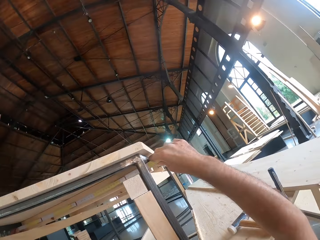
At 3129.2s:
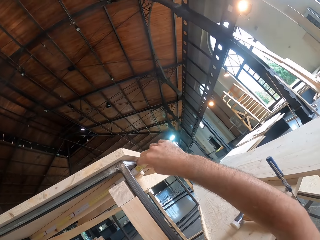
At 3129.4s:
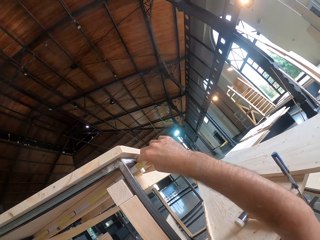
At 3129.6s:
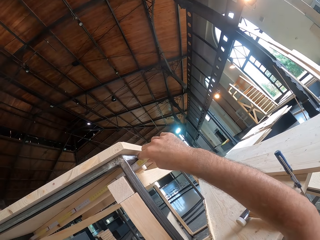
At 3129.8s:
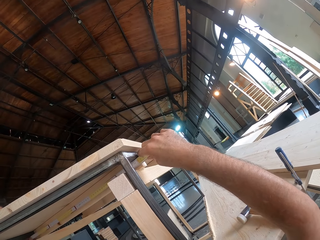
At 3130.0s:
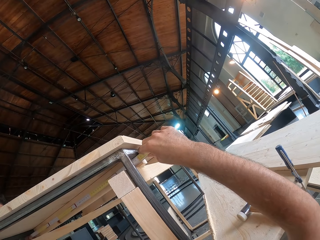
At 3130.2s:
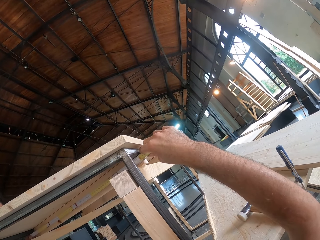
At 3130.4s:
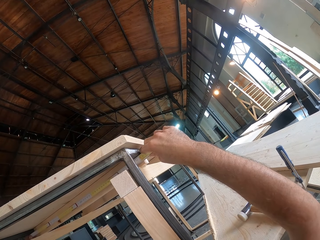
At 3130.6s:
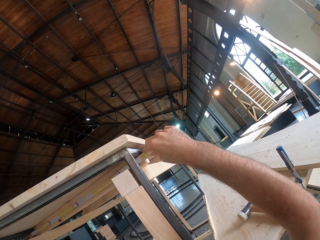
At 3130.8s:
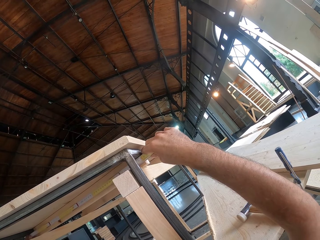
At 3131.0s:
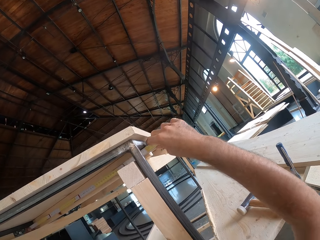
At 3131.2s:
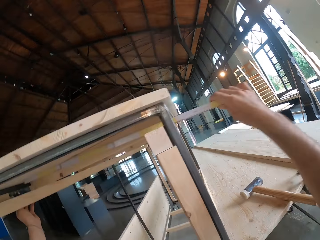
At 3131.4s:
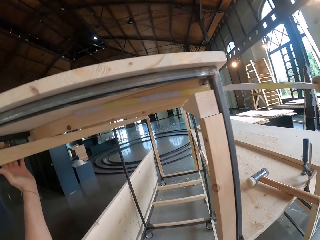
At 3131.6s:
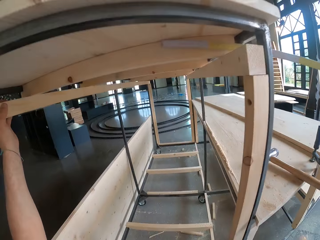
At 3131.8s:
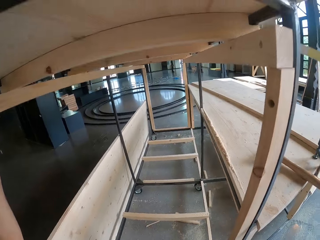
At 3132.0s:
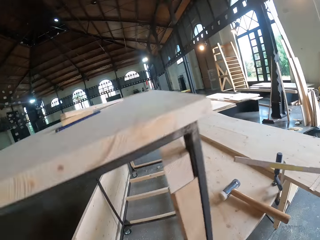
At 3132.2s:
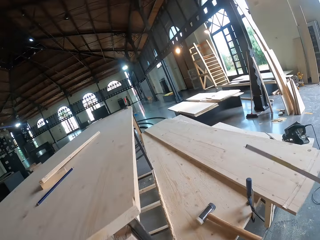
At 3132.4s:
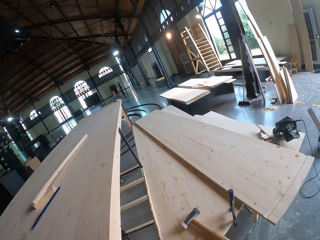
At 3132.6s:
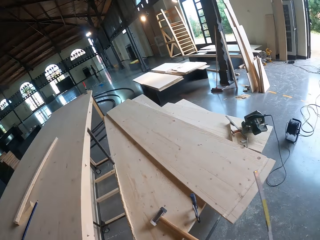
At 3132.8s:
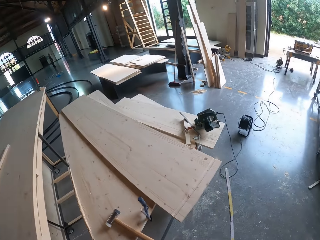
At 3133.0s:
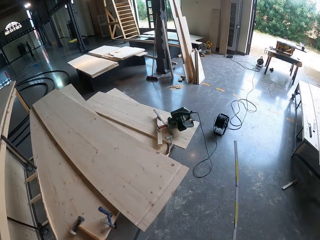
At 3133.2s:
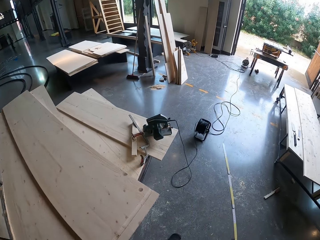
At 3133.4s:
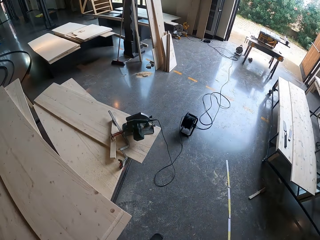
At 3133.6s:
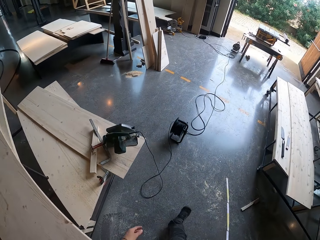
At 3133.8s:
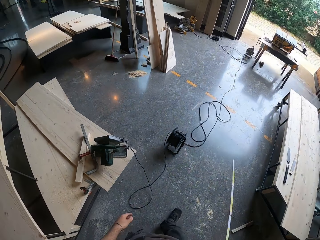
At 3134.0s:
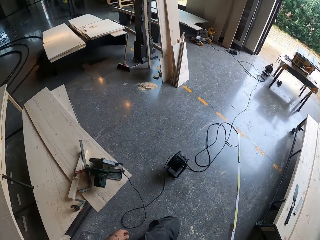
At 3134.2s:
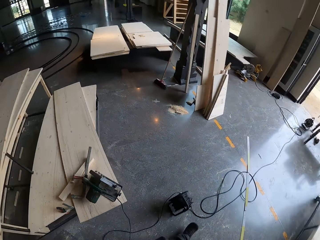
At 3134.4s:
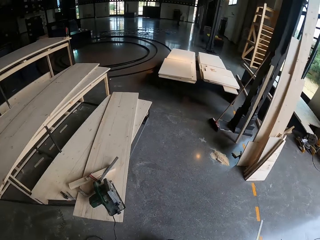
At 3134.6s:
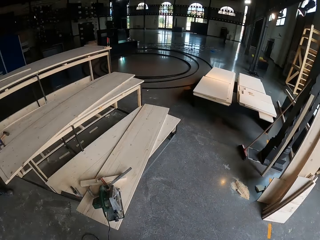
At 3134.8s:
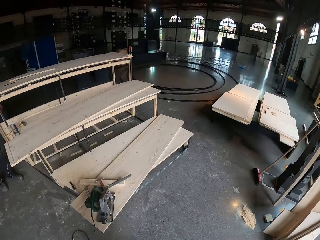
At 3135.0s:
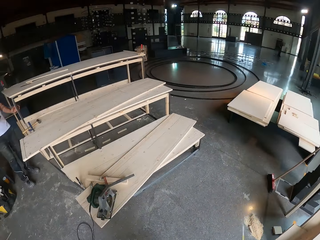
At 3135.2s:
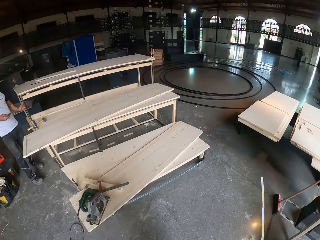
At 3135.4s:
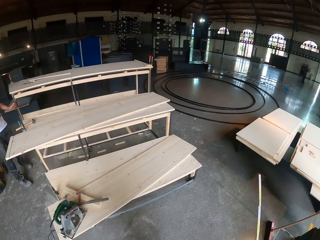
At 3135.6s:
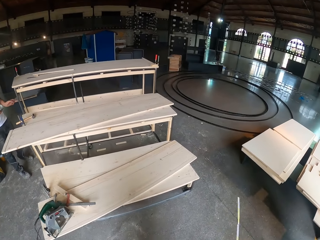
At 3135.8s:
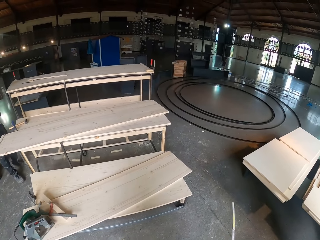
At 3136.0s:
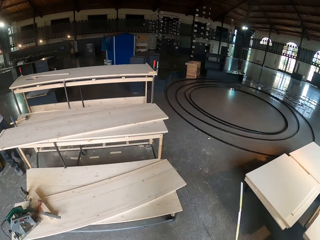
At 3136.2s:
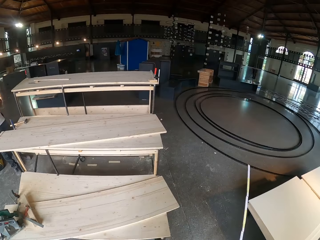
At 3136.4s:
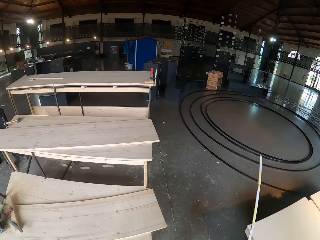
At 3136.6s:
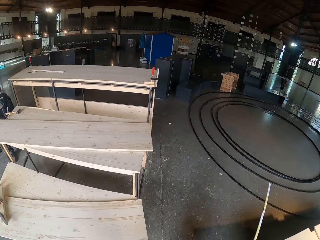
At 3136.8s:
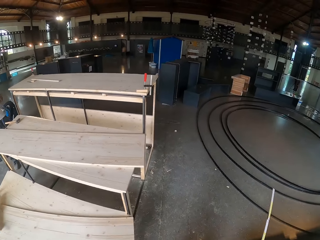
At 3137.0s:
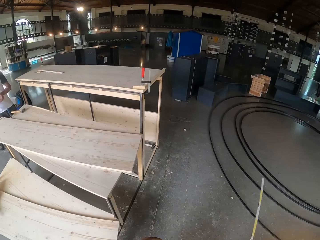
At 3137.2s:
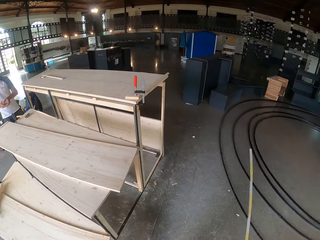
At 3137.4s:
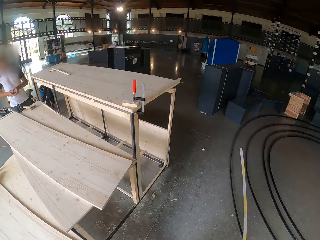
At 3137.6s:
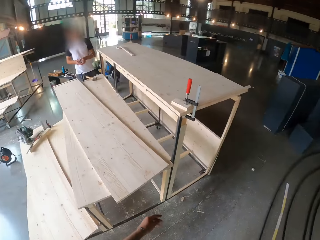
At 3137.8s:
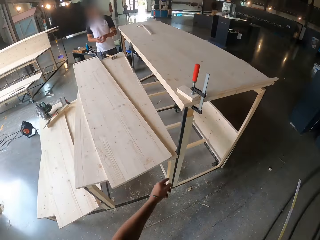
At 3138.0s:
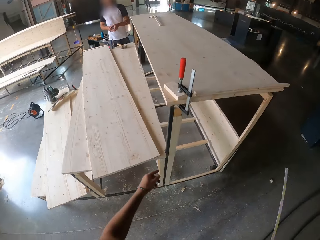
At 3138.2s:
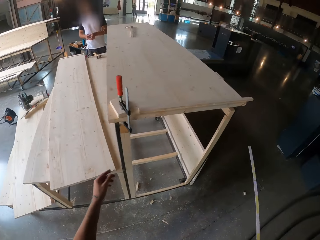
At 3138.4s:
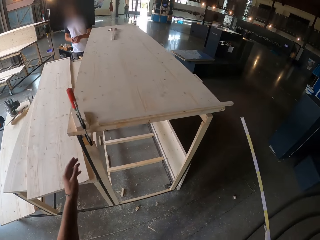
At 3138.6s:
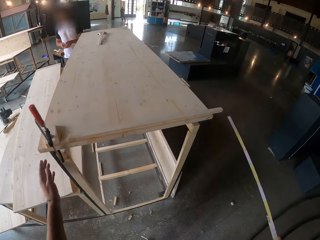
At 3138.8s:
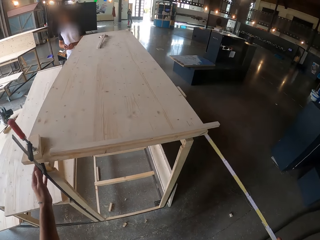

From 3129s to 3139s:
The camera wearer removes the measuring ruler from the table with his right hand. He walks in the room.

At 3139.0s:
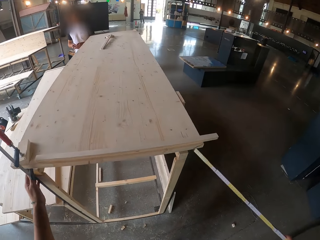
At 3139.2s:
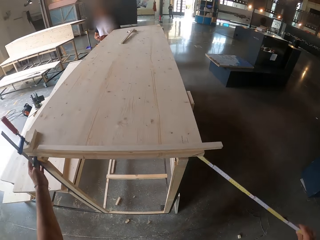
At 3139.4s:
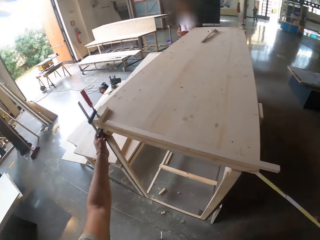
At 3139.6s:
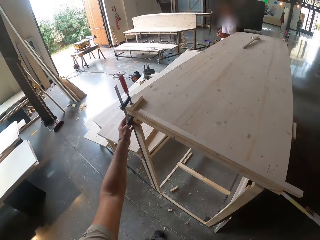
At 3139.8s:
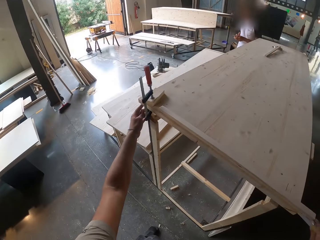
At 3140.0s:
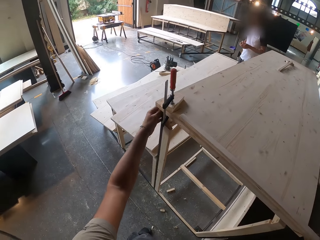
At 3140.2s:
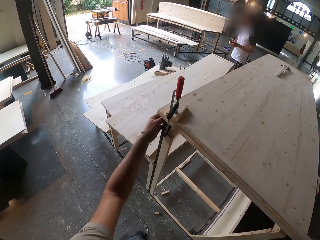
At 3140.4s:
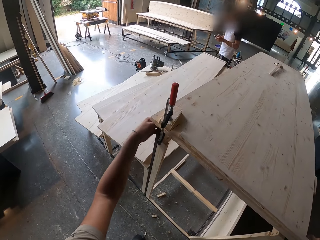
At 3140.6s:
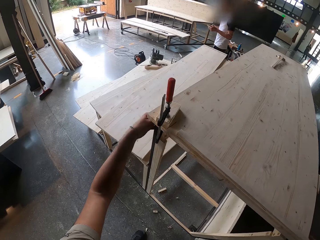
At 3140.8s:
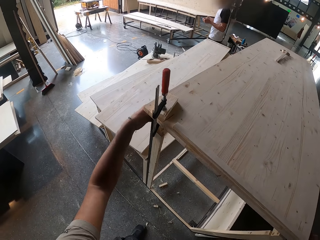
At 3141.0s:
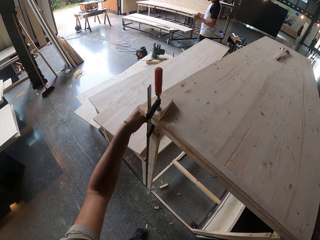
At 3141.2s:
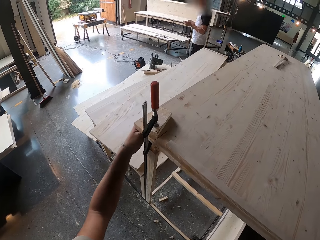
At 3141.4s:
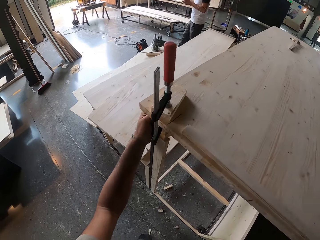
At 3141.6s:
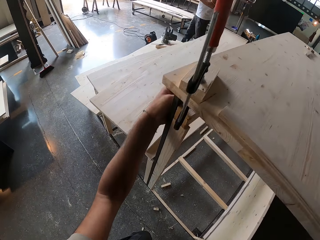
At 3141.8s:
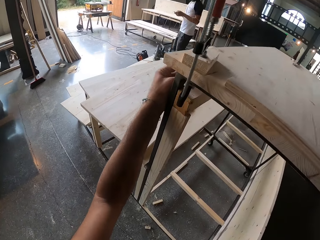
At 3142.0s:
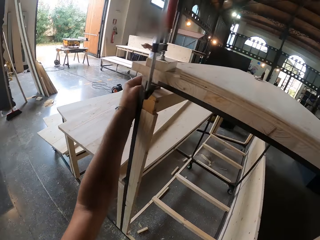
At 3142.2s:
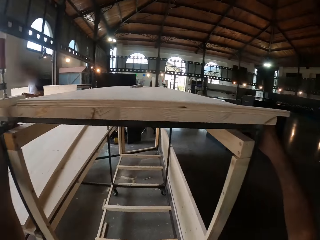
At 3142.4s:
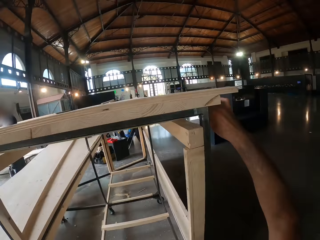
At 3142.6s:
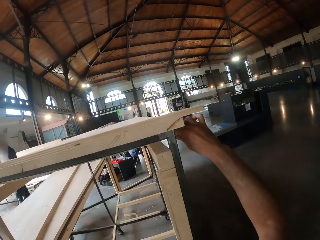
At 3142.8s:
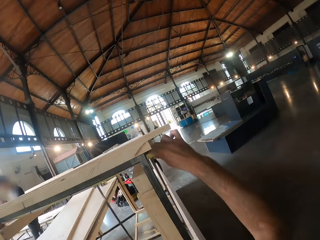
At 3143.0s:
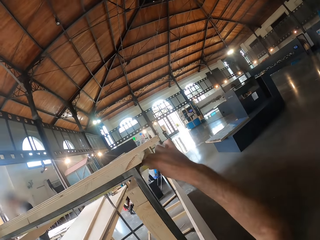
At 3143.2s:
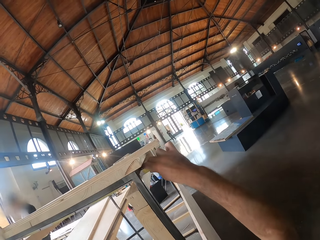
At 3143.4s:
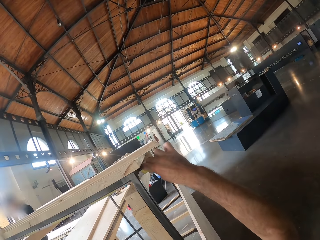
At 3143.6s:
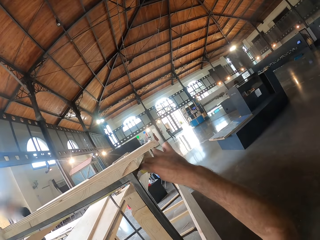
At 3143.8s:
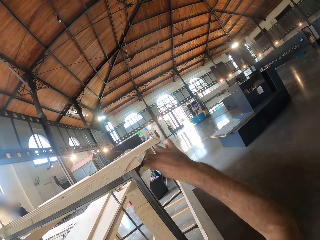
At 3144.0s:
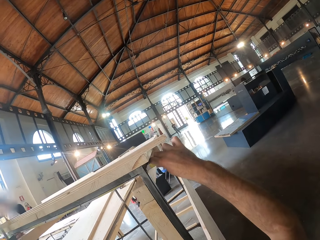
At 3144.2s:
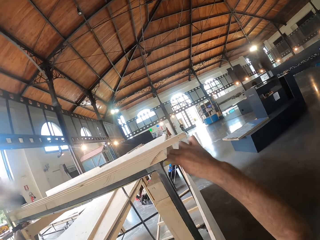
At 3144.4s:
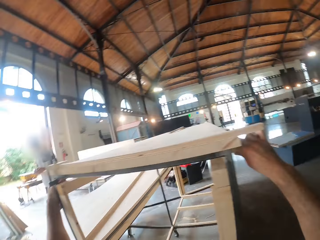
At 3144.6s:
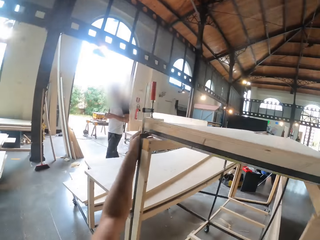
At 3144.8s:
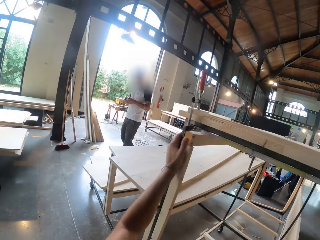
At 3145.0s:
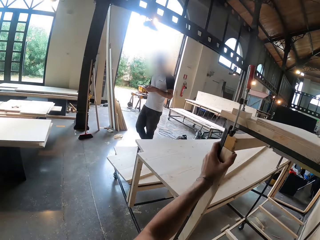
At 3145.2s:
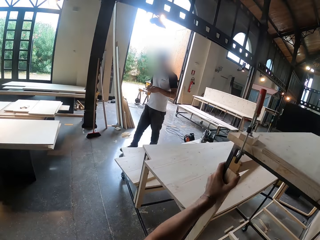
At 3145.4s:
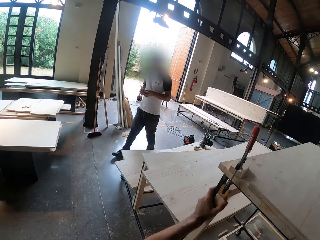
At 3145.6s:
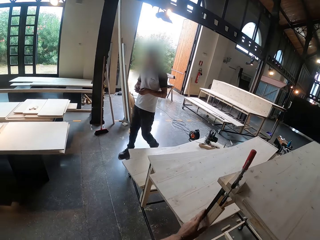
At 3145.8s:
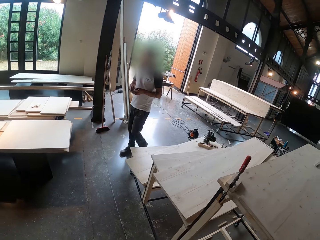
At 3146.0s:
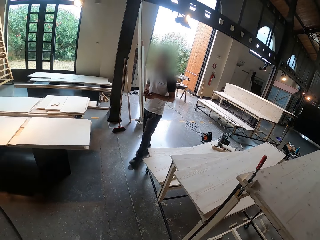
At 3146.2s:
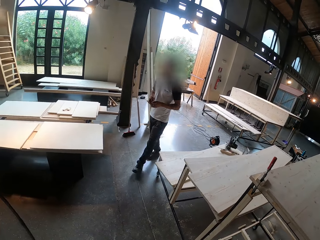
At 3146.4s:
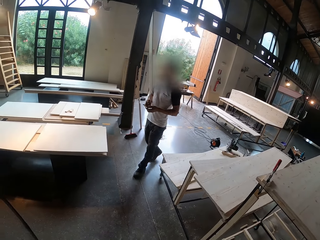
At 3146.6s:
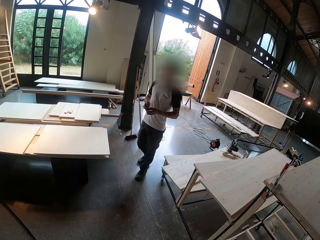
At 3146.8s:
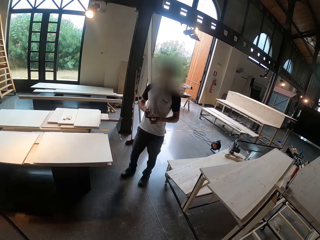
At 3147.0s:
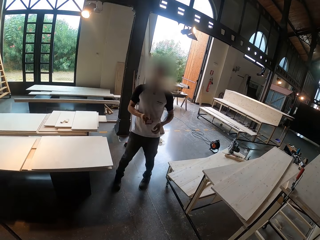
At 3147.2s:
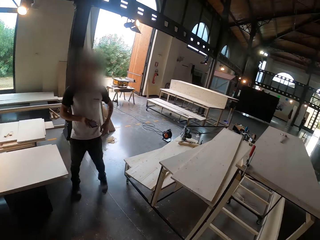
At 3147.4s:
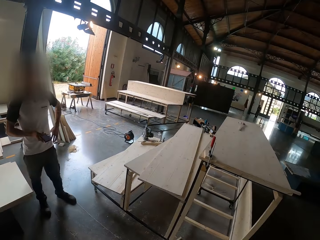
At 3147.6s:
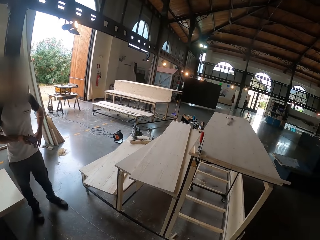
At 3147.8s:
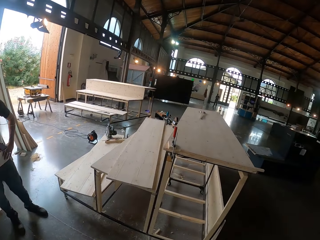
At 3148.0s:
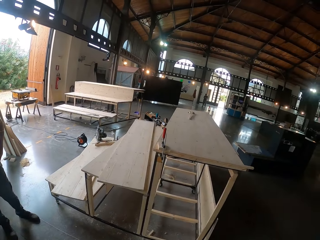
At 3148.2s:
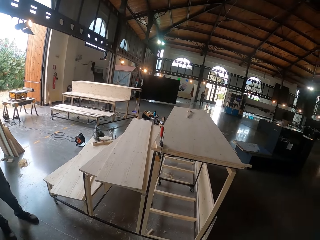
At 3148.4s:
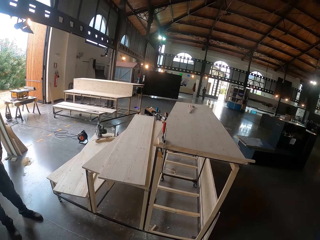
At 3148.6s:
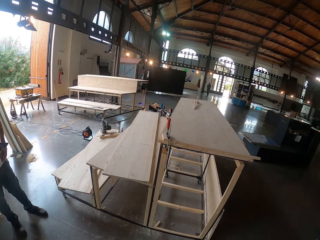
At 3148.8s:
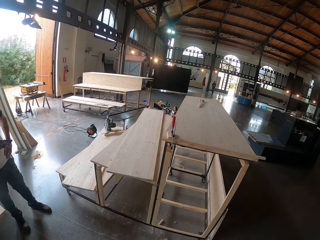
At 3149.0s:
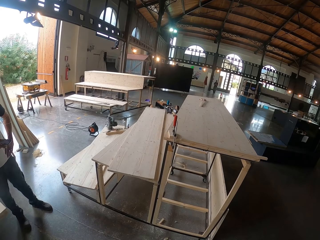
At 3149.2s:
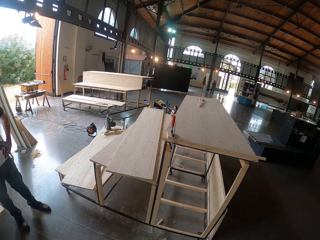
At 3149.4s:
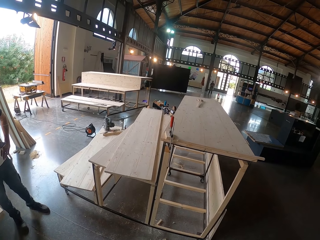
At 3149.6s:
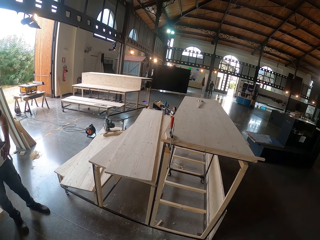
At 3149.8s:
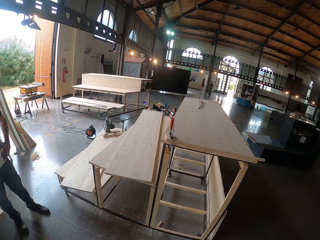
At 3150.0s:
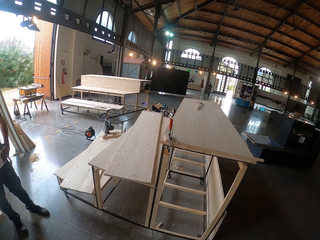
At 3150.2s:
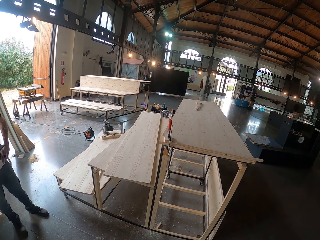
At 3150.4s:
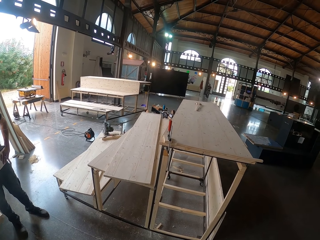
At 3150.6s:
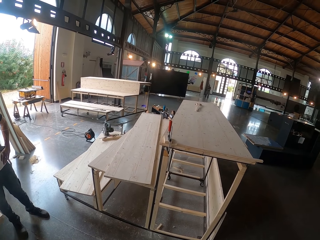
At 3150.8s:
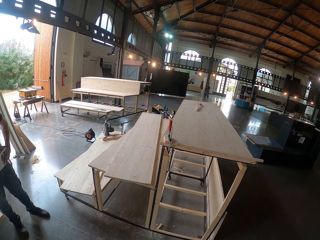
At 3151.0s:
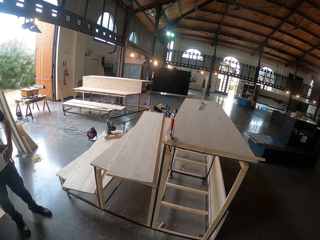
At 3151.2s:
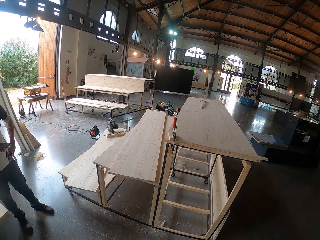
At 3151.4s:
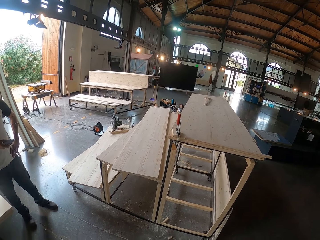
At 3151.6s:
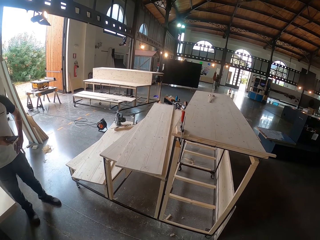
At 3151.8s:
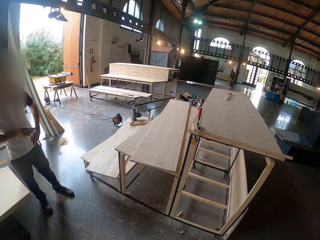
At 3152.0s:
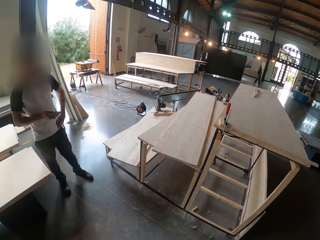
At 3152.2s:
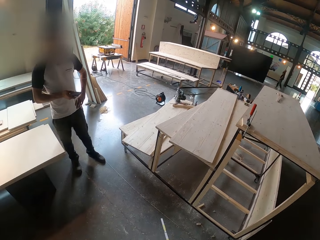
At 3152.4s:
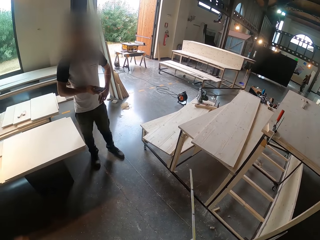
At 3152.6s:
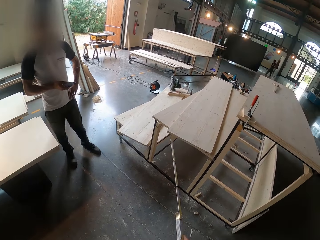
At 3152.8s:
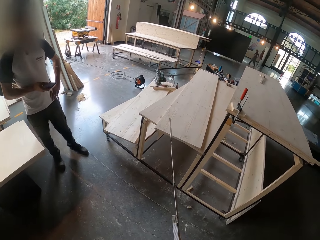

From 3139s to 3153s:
The camera wearer measures the table with the measuring ruler with both his hands. A man walks in the room. The camera wearer removes the measuring ruler from the table with his right hand. He looks around the room.
